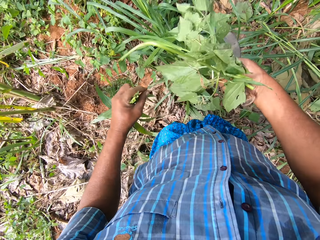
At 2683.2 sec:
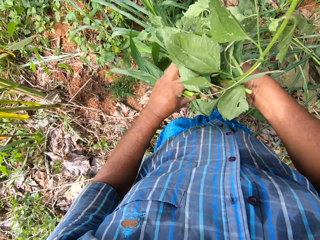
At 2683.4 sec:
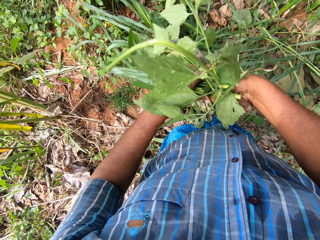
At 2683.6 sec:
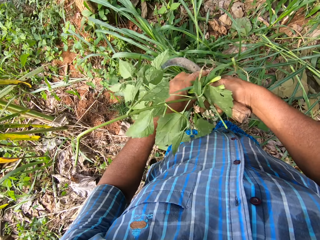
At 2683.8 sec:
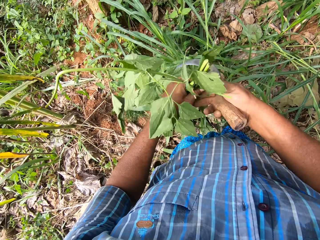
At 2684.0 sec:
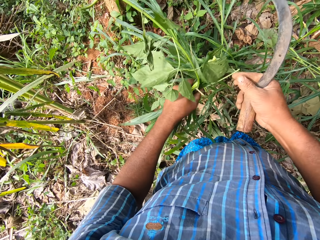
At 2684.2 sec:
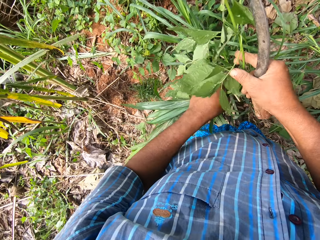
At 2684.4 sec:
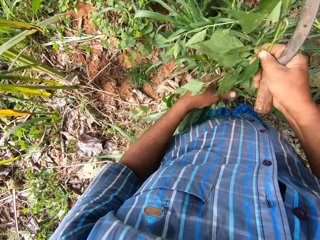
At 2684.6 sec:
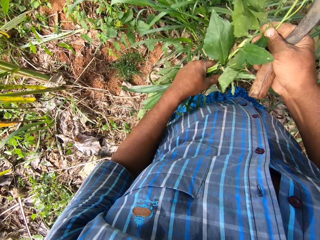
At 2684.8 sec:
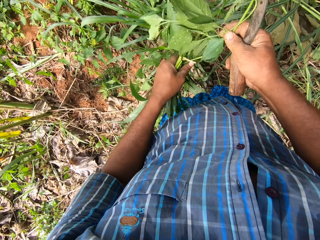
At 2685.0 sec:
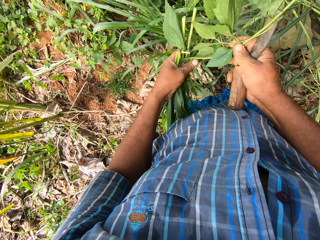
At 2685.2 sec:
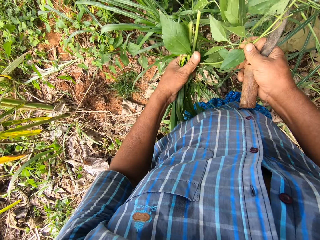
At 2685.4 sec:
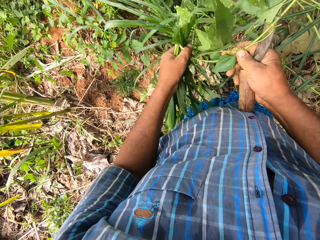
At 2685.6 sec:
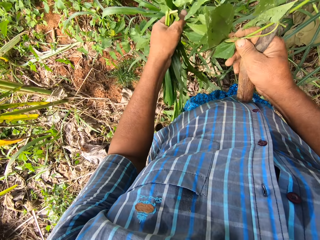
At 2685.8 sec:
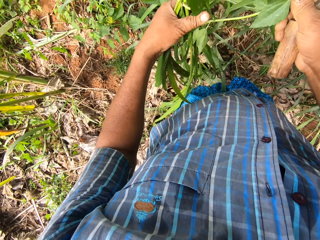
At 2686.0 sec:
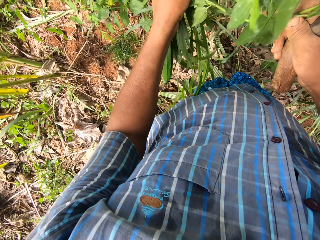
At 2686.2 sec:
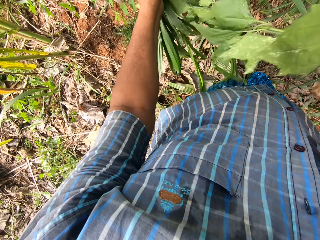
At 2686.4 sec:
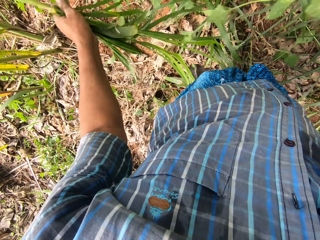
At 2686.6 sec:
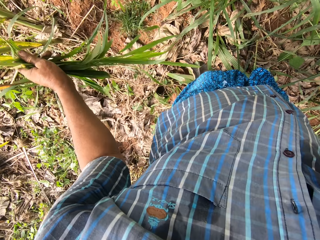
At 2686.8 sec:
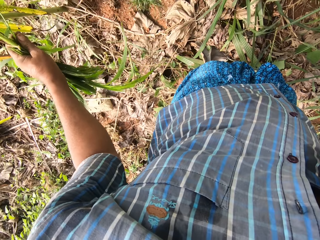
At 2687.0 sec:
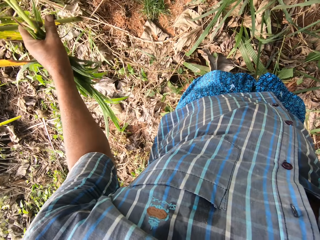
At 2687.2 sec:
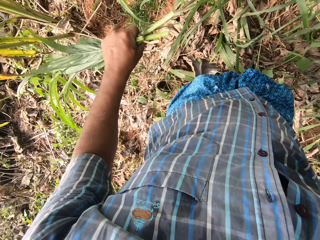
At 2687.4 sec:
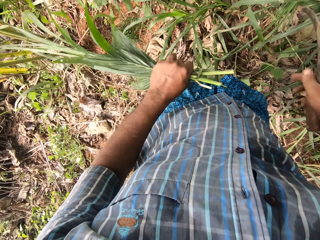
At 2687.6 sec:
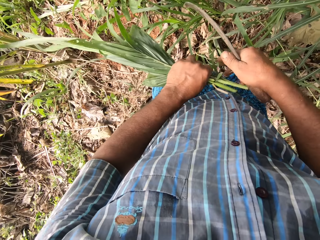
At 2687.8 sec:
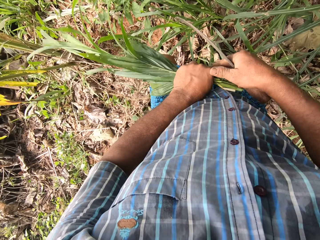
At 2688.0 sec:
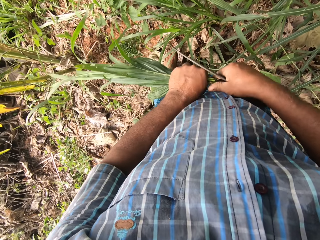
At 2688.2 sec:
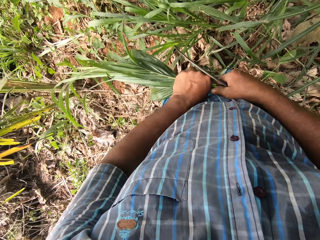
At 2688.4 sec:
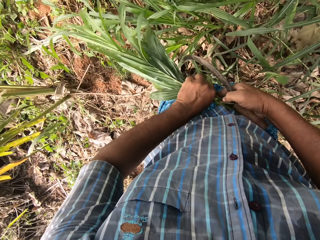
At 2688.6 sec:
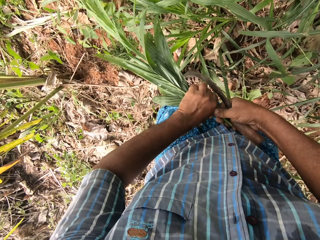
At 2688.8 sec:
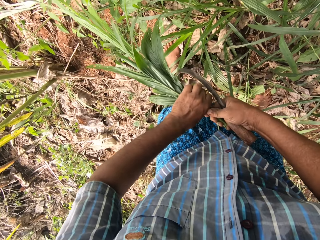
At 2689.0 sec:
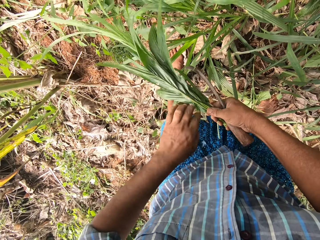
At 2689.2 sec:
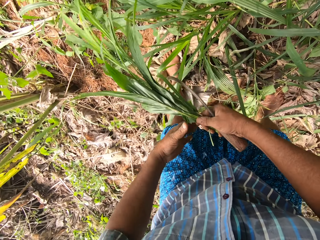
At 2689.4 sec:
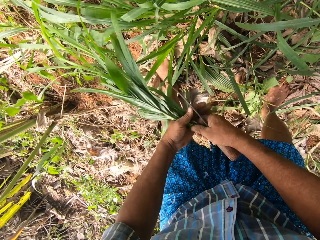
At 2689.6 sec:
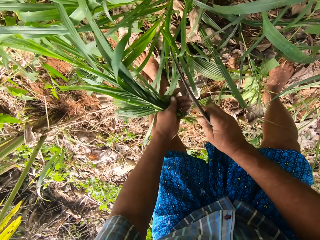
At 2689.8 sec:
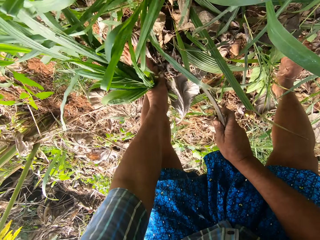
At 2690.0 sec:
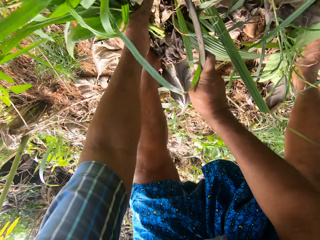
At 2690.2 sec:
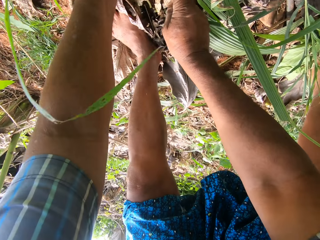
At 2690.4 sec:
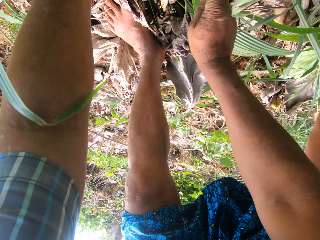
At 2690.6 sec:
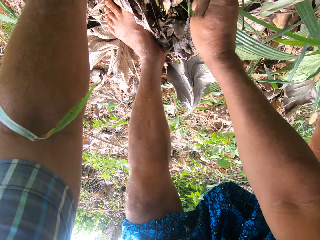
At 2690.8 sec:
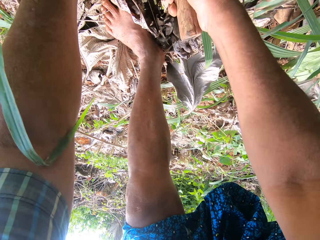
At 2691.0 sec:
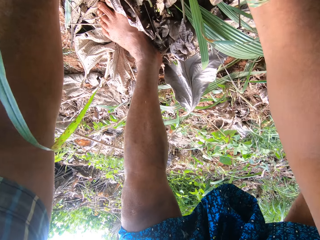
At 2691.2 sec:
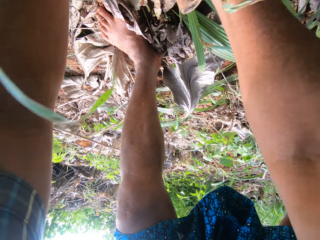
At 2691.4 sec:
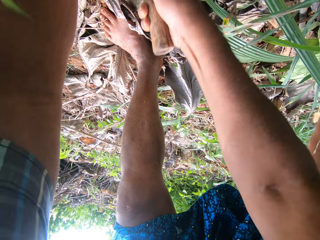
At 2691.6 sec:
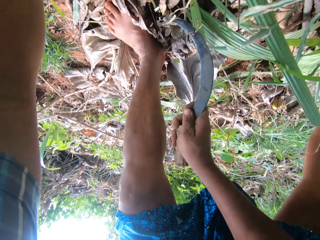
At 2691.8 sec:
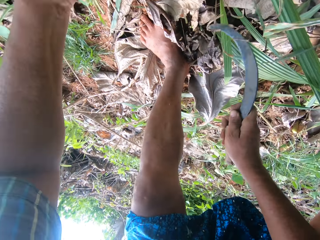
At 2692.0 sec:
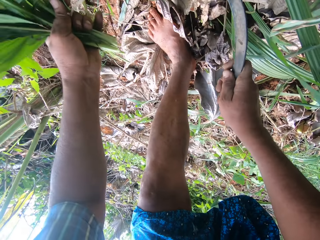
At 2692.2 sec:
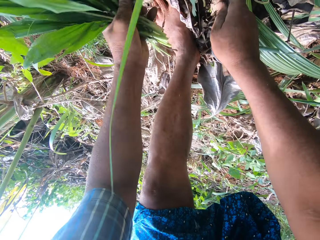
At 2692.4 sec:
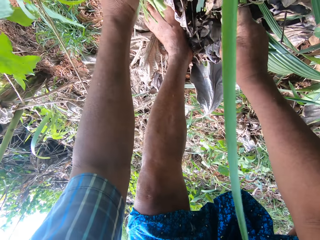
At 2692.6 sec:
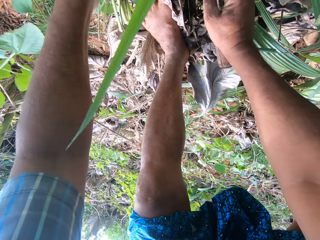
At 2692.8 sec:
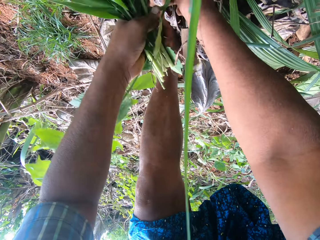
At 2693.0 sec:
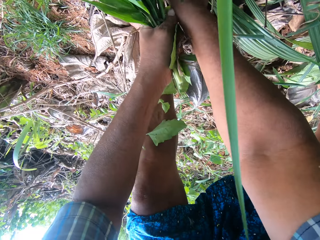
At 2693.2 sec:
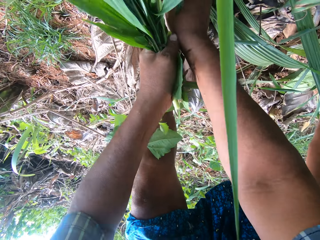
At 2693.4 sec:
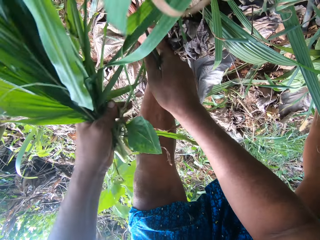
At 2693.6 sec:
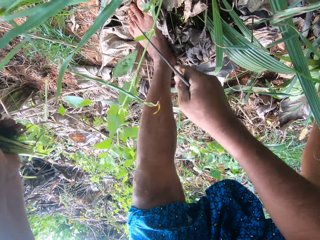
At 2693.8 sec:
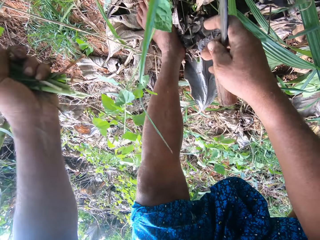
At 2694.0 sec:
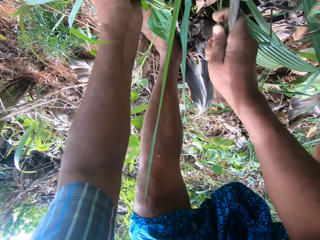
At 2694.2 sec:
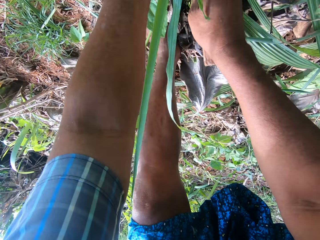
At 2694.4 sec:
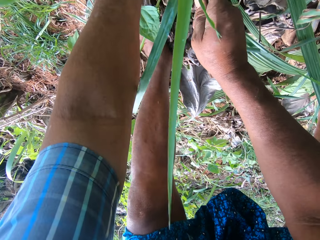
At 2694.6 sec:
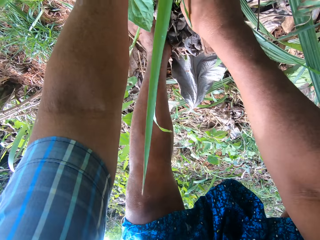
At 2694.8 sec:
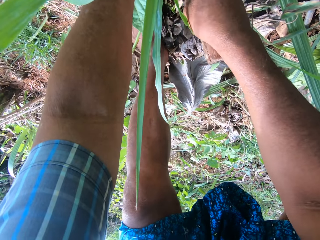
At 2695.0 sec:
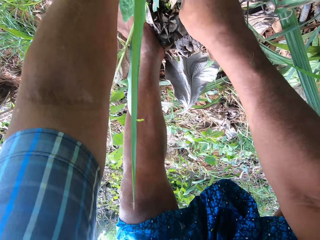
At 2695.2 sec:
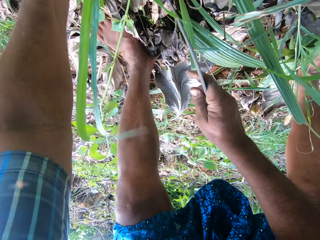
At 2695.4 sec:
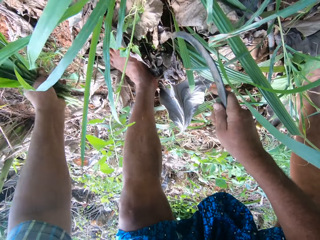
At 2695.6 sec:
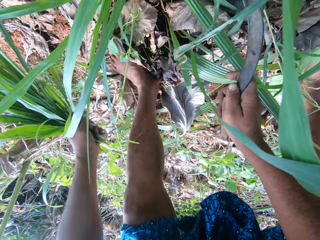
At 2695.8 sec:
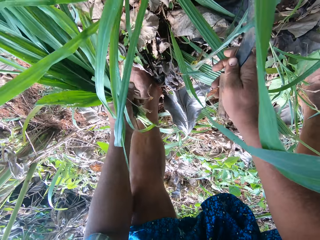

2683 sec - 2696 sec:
The camera wearer removes weed from the napier grass. They hold the napier grass. They cut the napier grass with the sickle.

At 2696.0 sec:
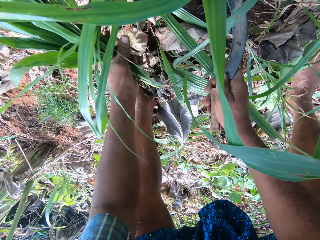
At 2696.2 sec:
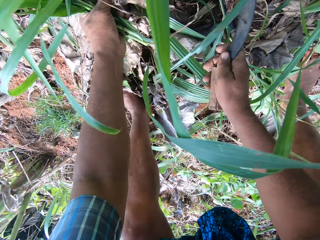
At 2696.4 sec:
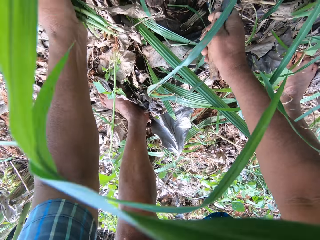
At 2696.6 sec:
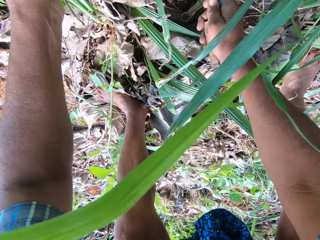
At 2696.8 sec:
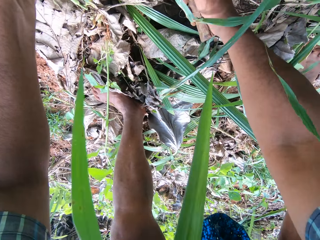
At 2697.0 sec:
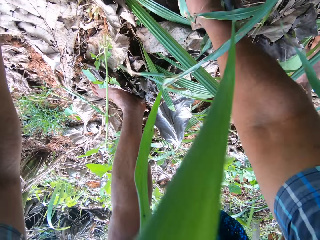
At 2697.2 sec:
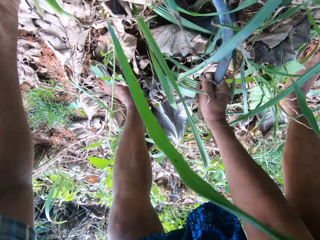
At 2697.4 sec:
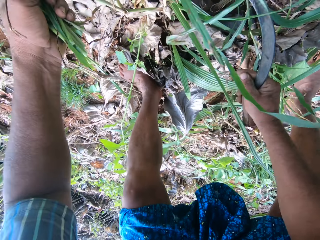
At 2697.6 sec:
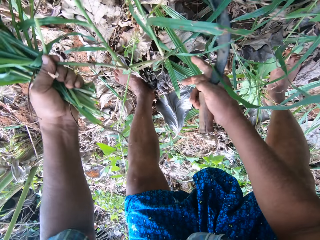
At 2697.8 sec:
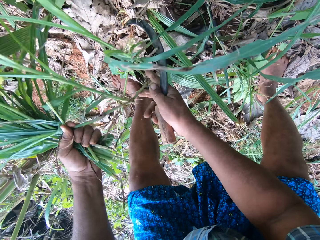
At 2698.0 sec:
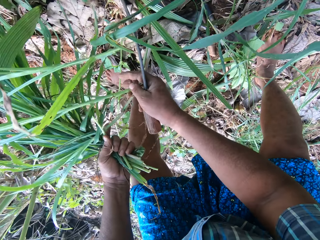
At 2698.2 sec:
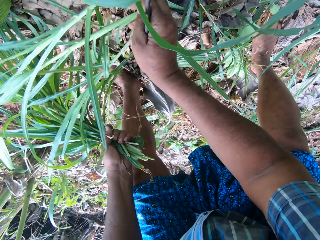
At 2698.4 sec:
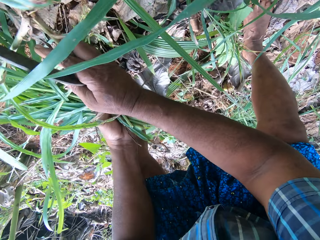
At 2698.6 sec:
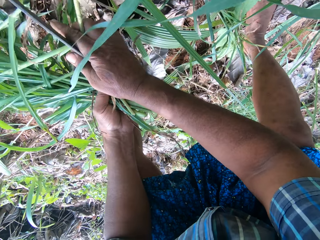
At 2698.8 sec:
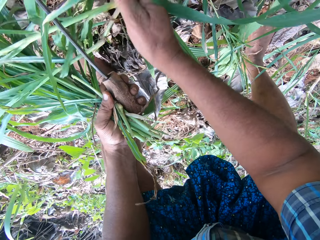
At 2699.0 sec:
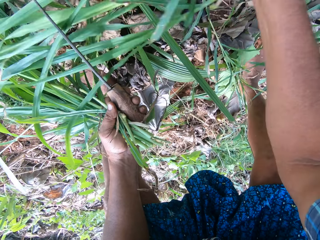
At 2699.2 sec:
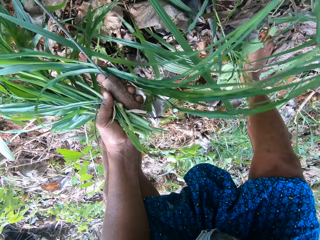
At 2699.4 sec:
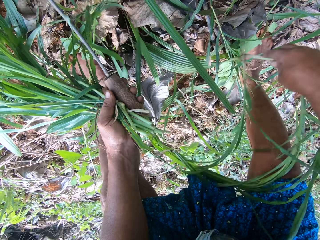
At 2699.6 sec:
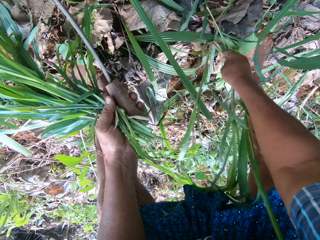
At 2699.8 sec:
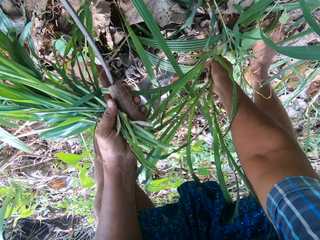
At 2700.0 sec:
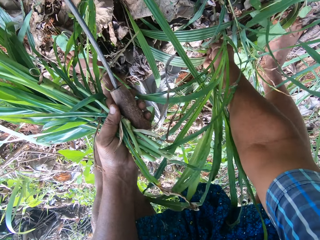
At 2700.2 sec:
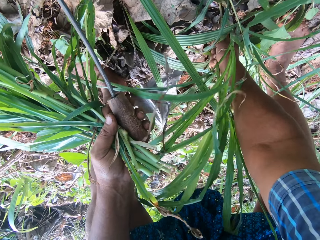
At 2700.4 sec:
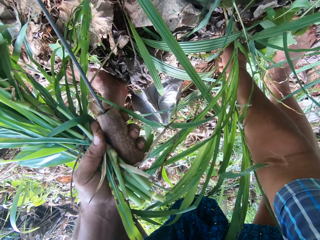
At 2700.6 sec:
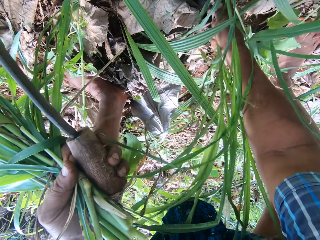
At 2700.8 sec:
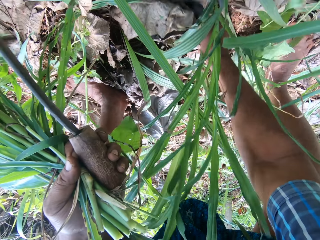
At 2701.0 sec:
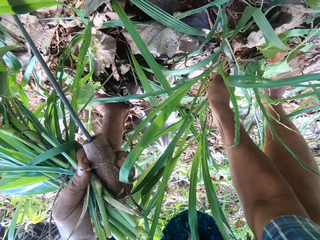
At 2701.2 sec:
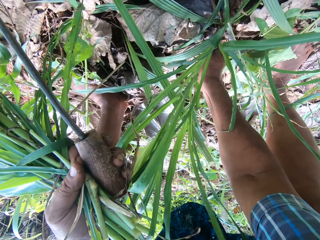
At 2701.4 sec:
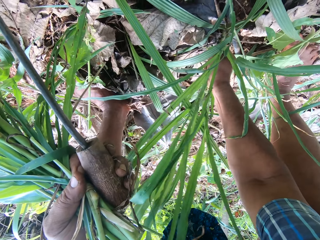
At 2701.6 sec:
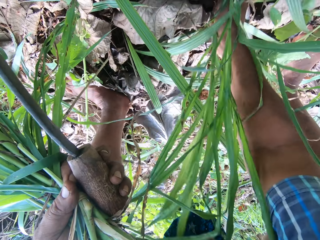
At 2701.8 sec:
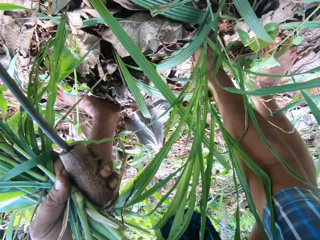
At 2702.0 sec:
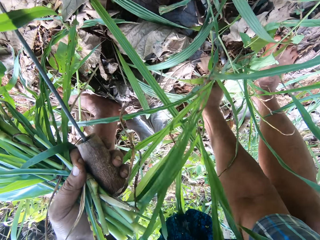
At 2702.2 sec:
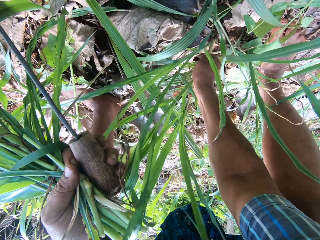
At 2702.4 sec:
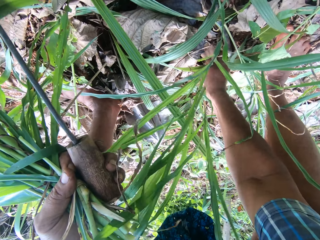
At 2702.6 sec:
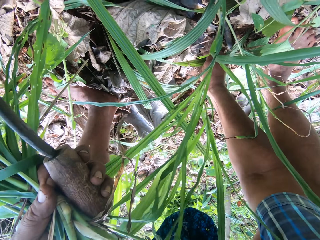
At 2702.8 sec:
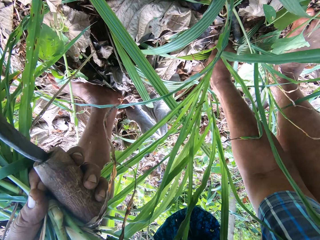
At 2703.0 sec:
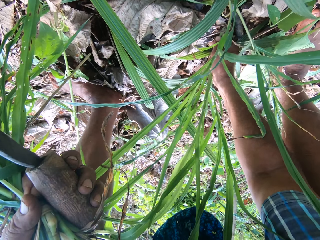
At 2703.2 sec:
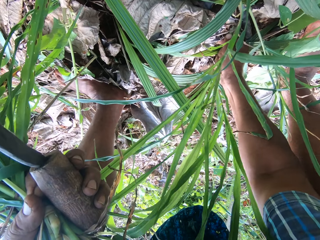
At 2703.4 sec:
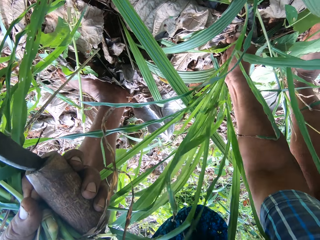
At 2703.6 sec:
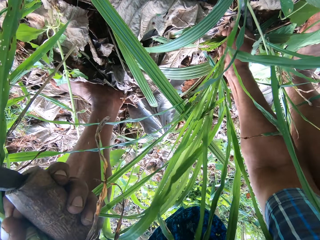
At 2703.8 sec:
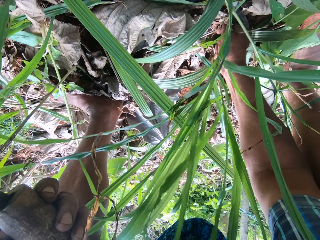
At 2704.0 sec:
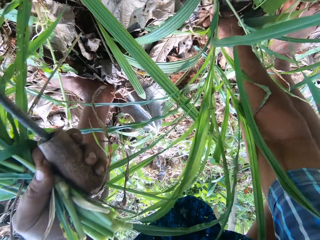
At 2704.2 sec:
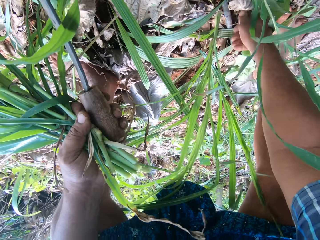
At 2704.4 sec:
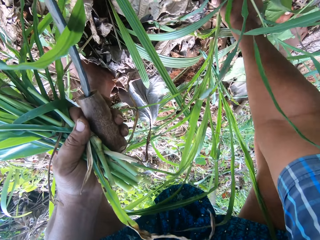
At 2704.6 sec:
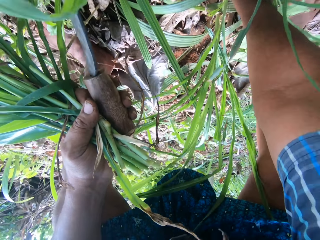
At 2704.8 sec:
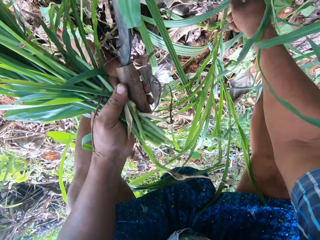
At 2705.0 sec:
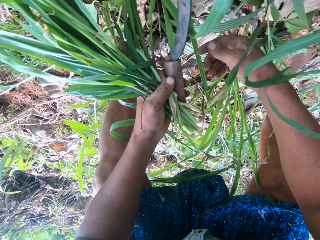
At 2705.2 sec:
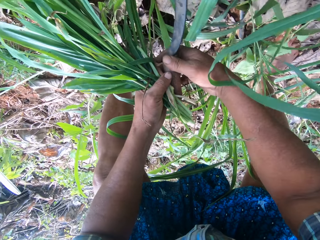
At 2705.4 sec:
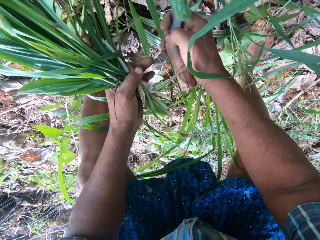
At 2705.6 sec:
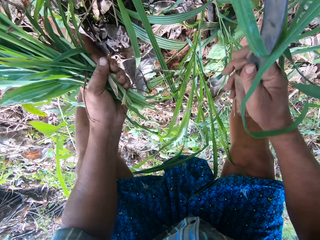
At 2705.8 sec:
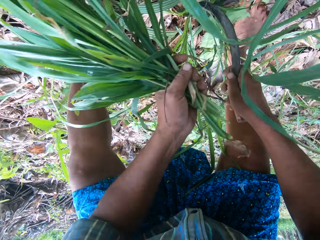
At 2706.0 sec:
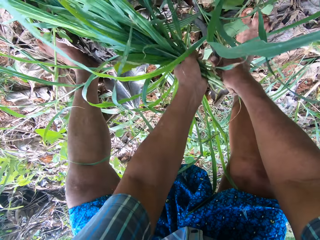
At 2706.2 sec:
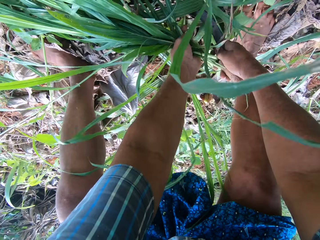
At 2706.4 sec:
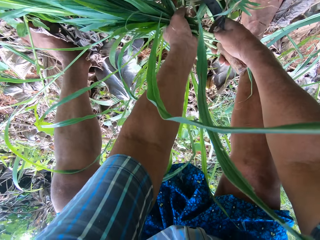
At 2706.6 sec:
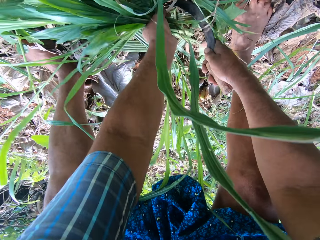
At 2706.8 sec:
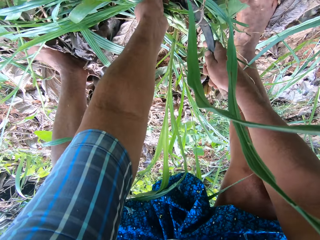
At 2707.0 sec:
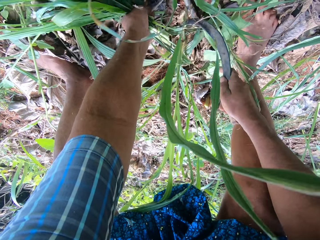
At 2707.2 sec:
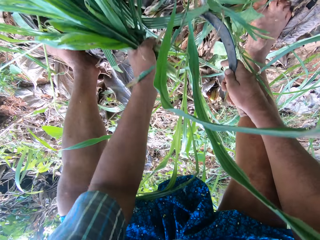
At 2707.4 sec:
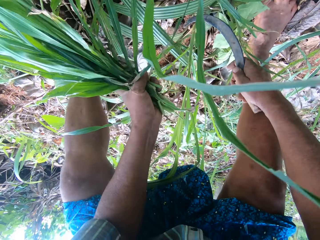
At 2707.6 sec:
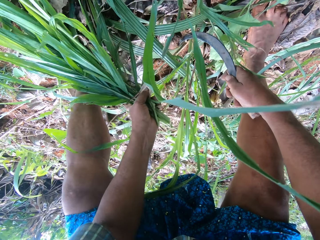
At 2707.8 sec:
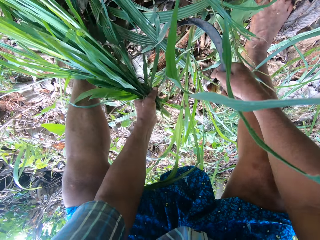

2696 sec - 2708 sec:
The camera wearer plucks napier grass. They stick a grass into the ground. They cut the napier grass.
